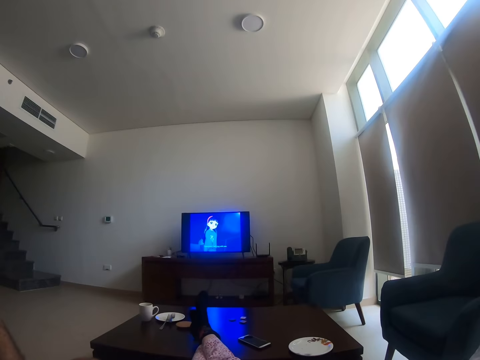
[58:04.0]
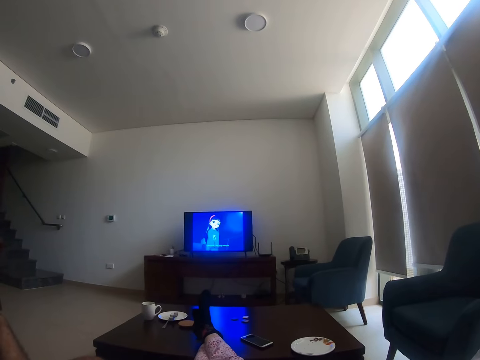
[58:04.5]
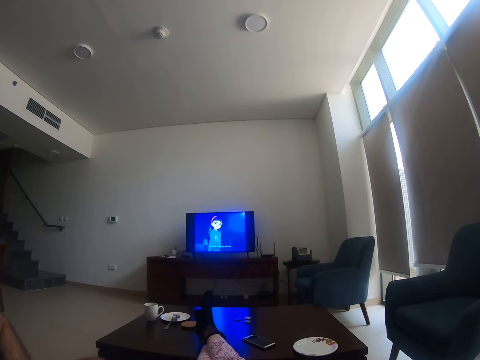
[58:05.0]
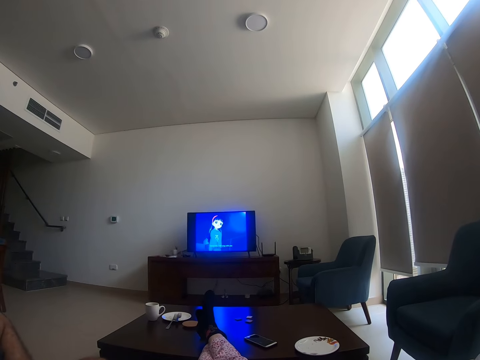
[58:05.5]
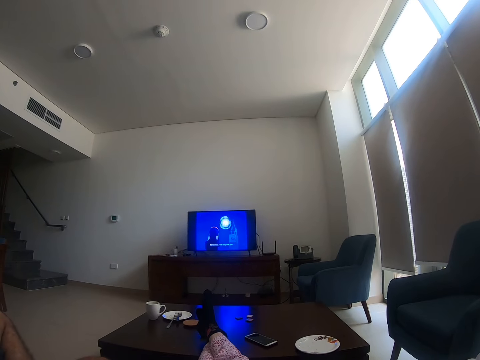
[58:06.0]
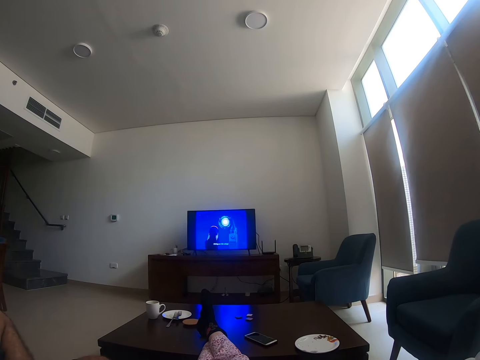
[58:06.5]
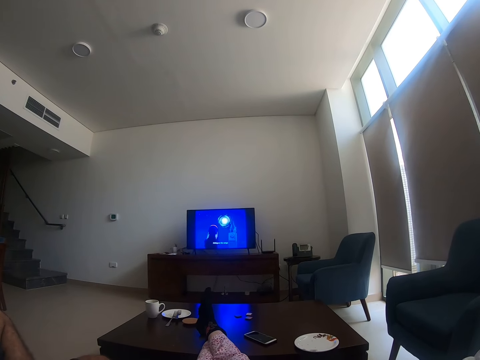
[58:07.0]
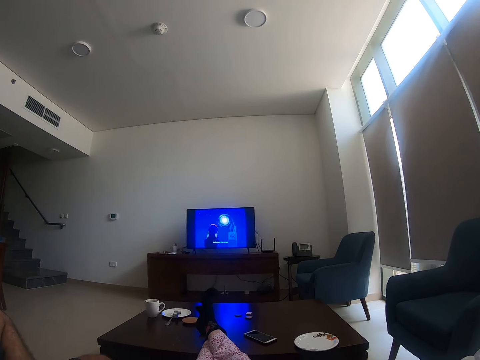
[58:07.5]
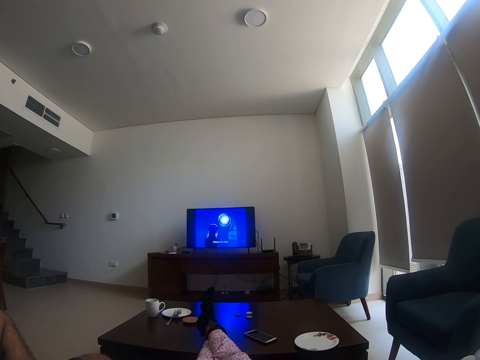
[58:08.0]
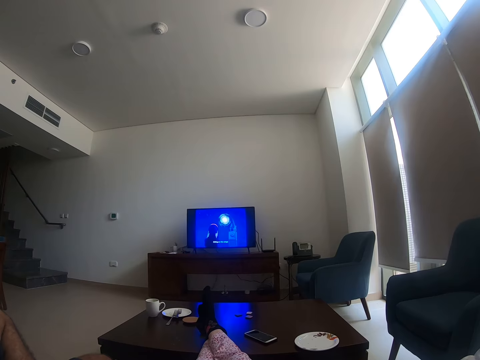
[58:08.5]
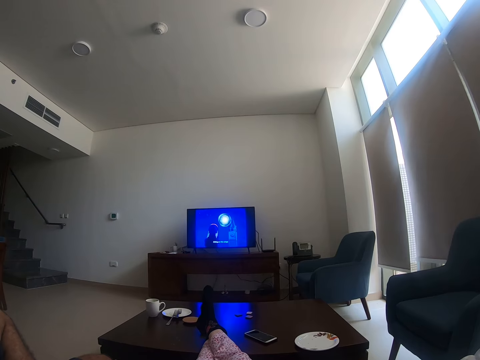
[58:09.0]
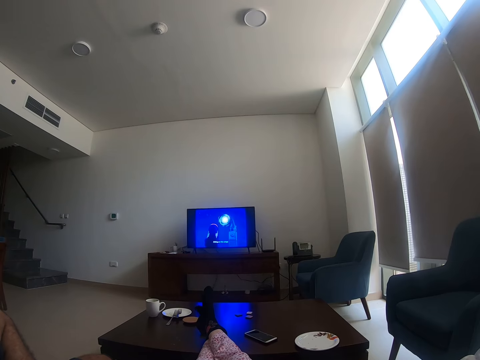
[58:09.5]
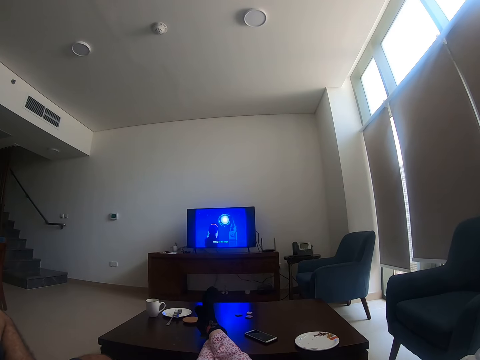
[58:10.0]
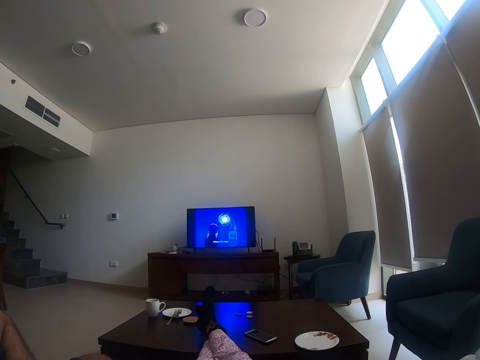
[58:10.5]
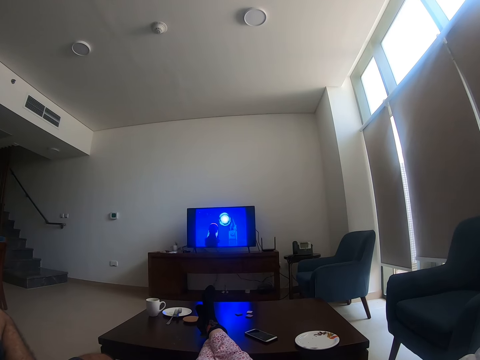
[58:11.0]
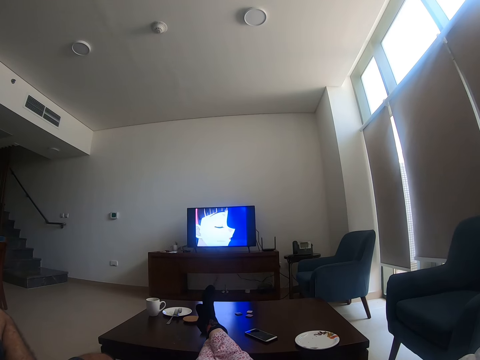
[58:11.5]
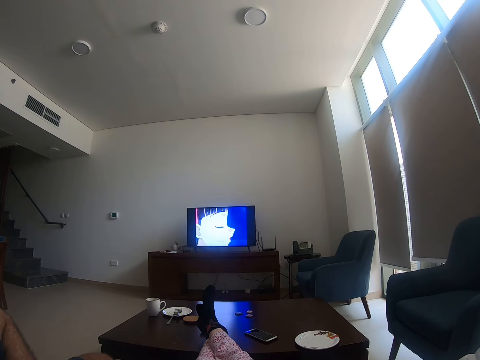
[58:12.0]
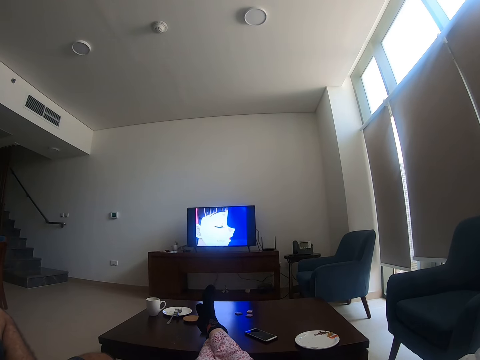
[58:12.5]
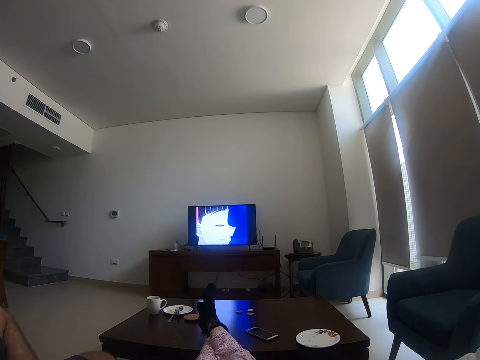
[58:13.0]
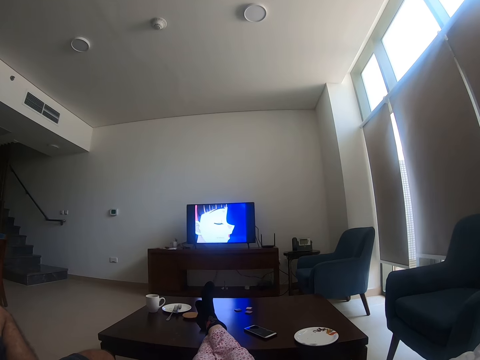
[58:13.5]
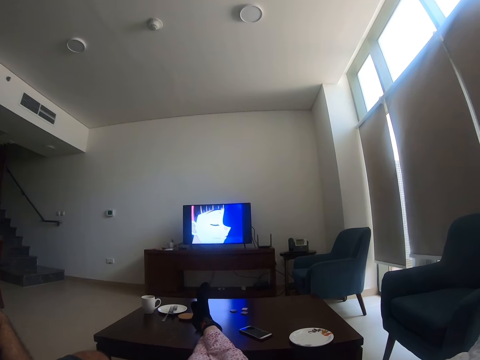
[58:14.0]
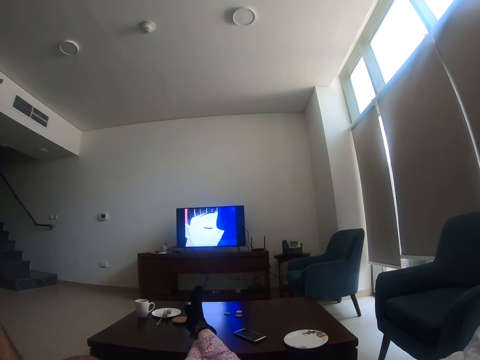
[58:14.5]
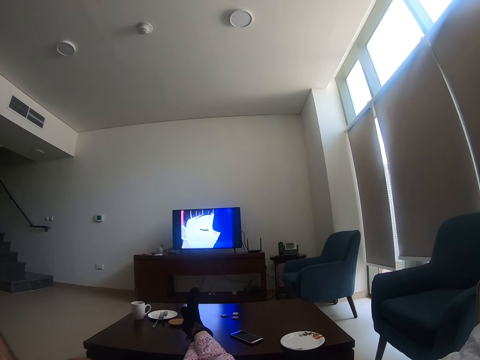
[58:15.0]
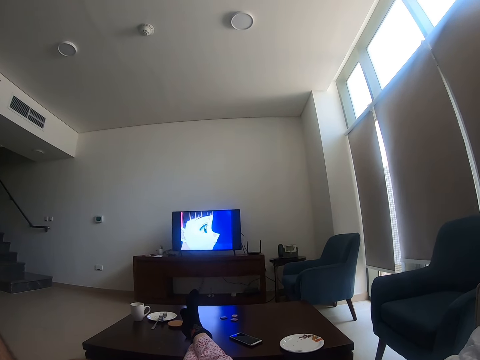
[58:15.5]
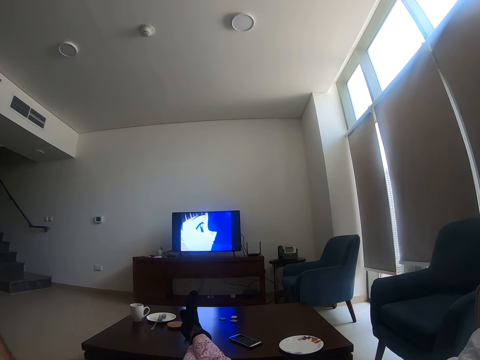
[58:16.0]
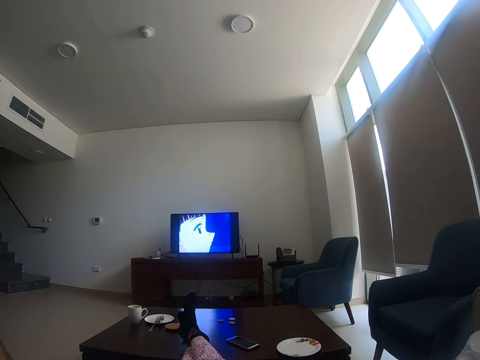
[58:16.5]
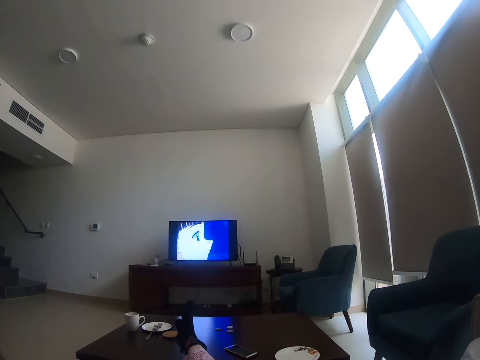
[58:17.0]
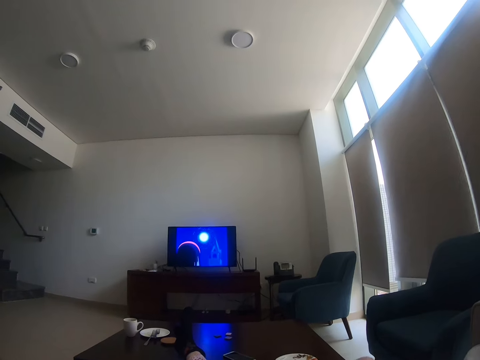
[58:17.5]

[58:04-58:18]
The camera wearer moves her feet.

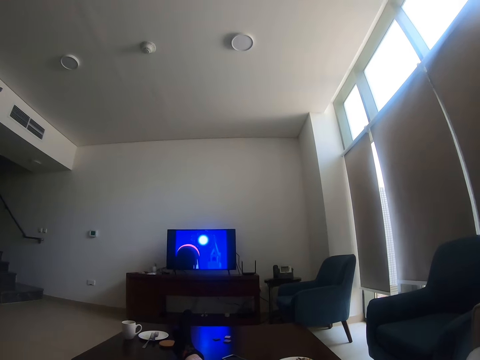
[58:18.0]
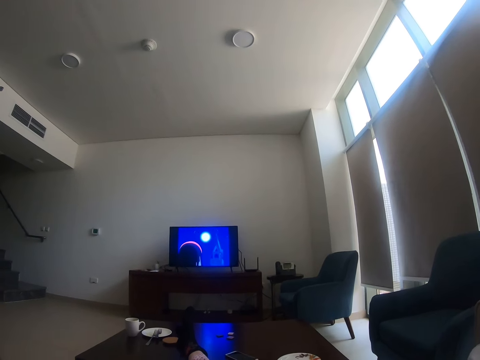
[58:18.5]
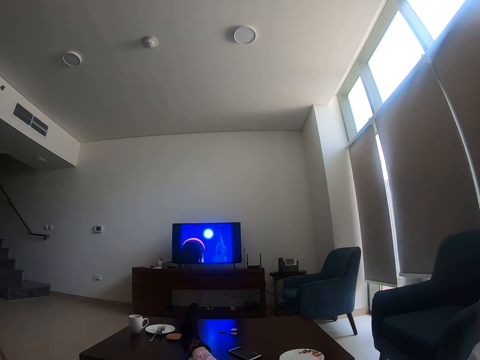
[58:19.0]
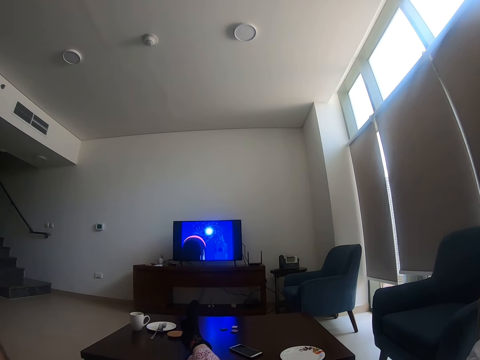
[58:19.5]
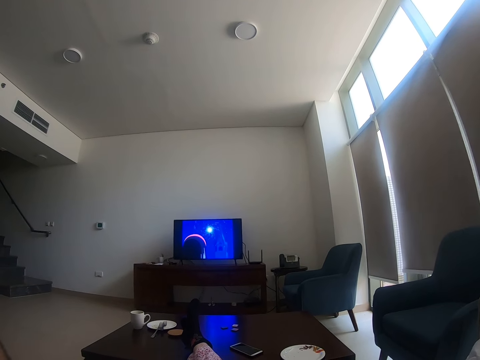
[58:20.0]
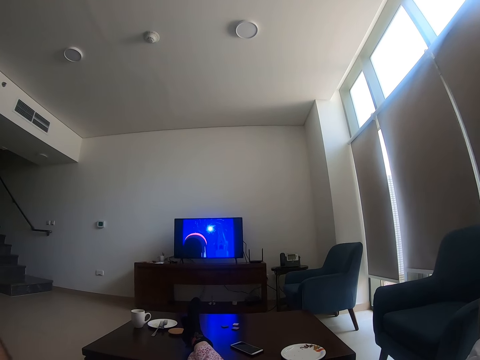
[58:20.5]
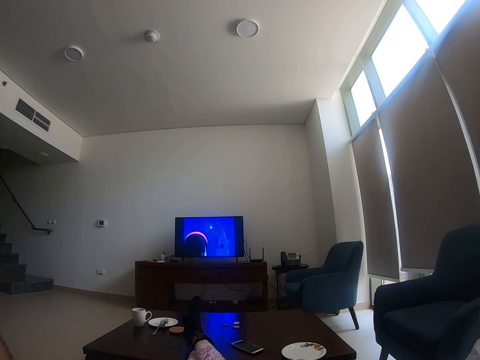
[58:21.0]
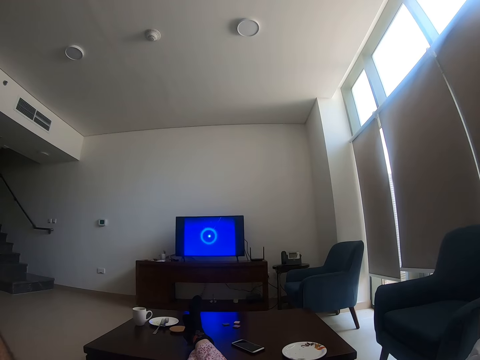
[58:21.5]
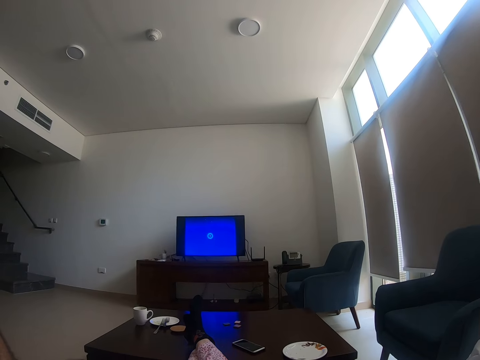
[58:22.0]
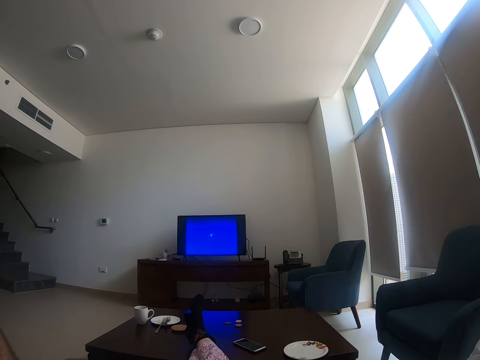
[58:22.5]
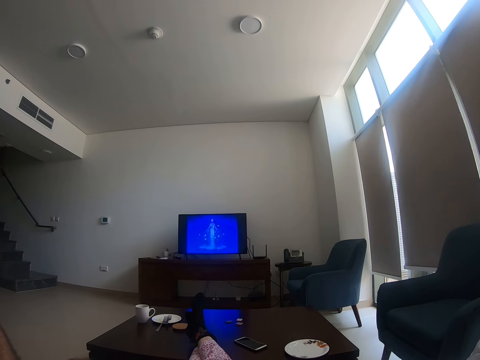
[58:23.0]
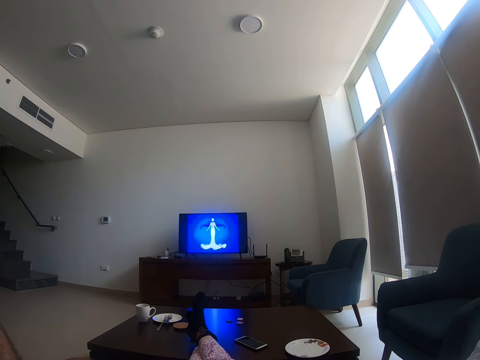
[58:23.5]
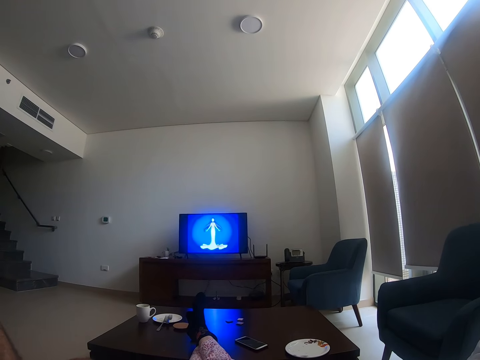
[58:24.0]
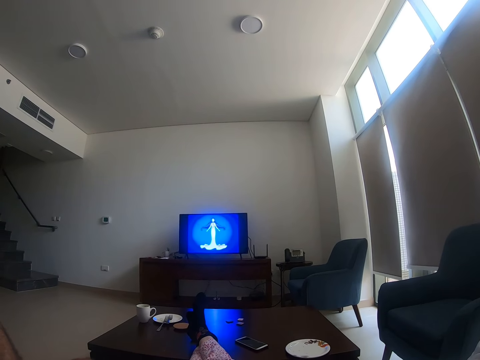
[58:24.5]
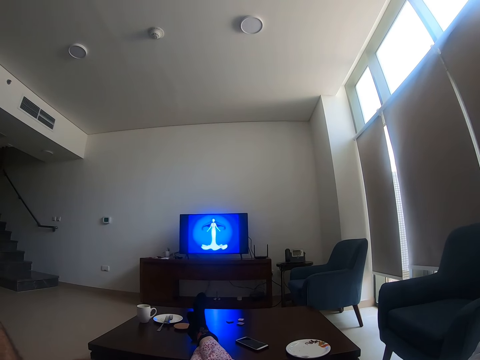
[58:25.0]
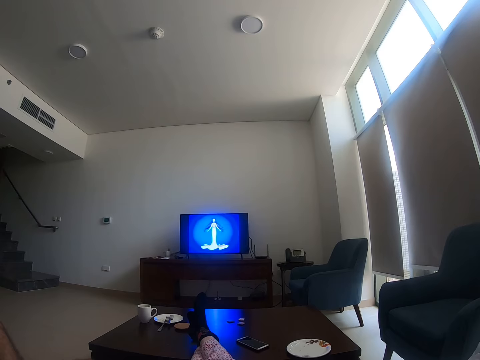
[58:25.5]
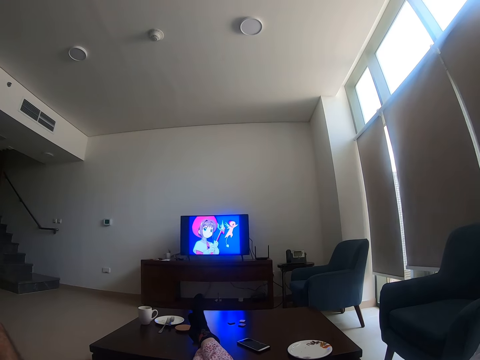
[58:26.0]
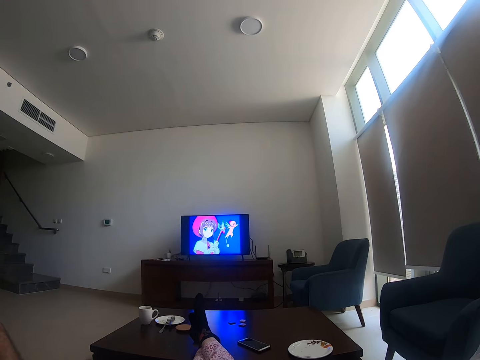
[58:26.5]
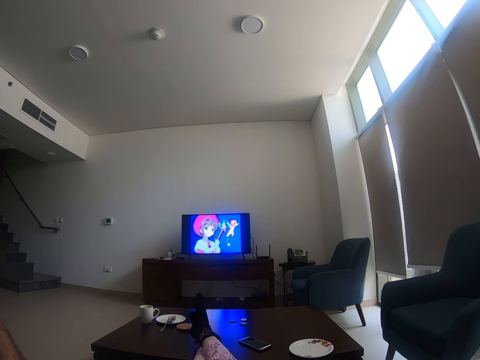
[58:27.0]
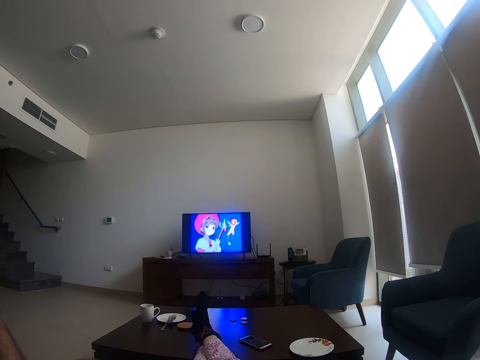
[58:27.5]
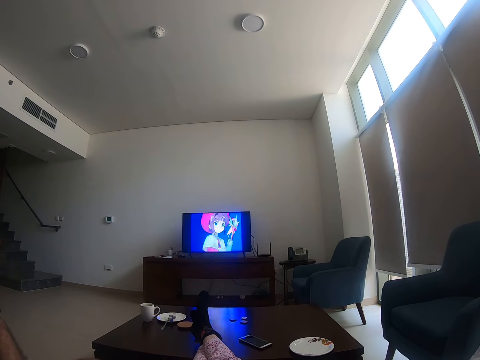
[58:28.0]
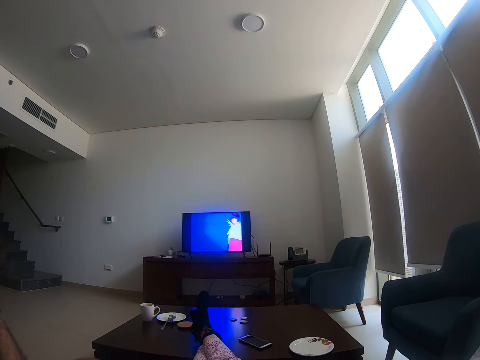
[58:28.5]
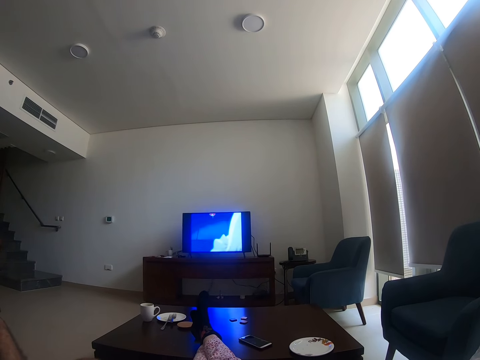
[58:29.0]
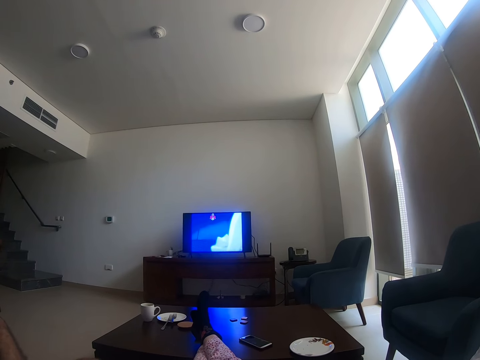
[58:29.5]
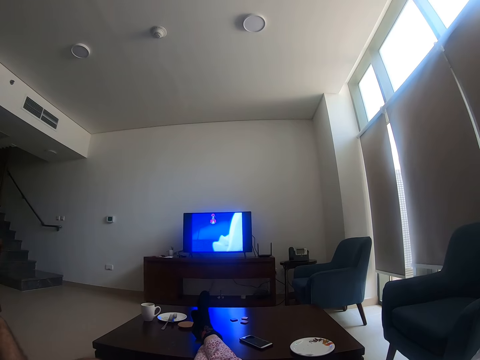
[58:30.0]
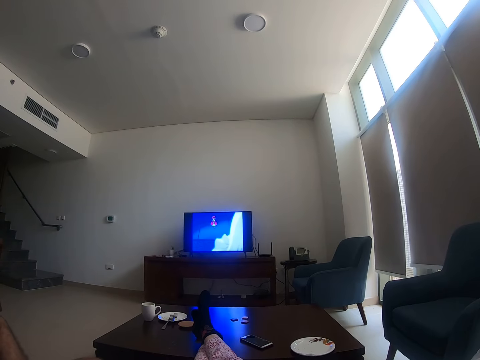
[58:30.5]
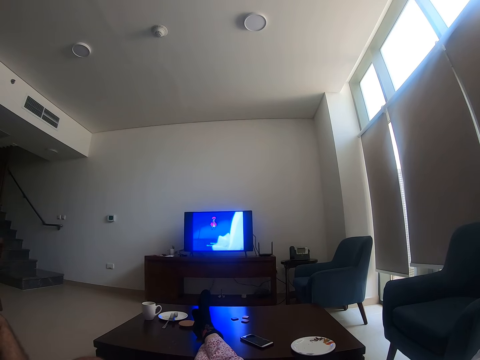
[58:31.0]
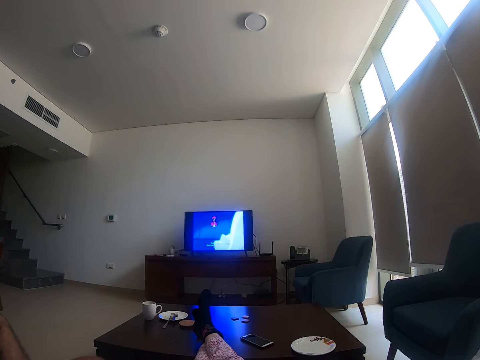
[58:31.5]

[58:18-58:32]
A man converses with the camera wearer. The camera wearer watches television with the man. She moves her feet.
